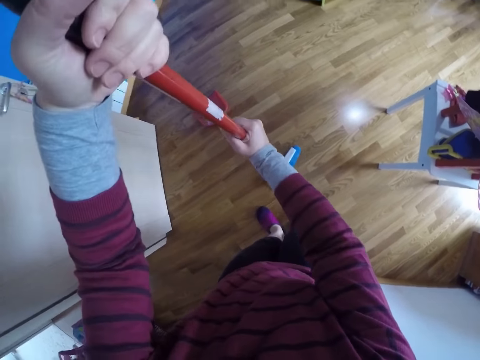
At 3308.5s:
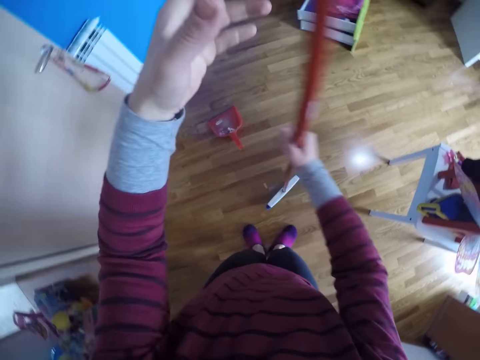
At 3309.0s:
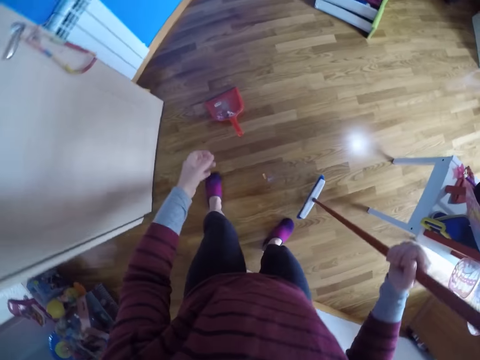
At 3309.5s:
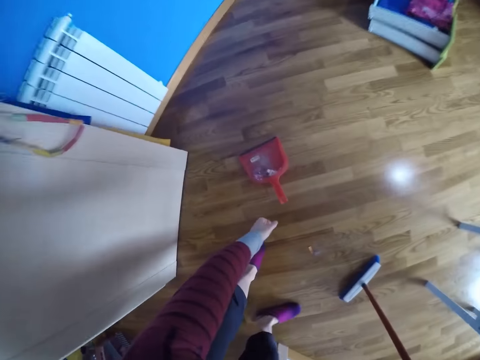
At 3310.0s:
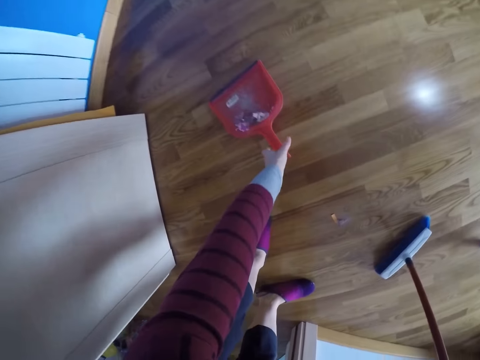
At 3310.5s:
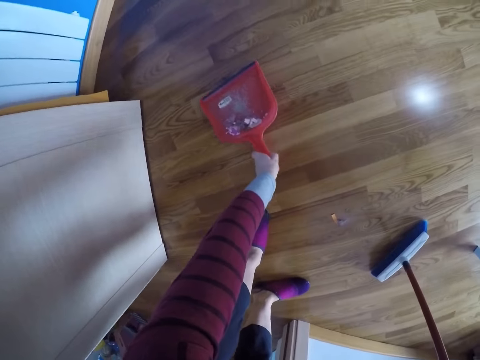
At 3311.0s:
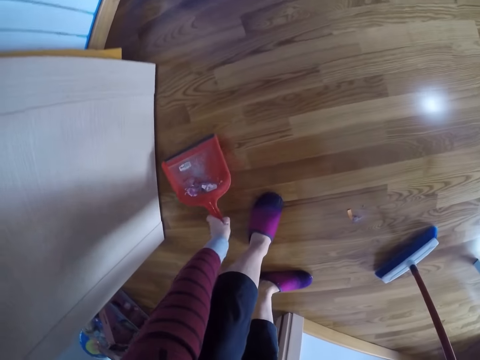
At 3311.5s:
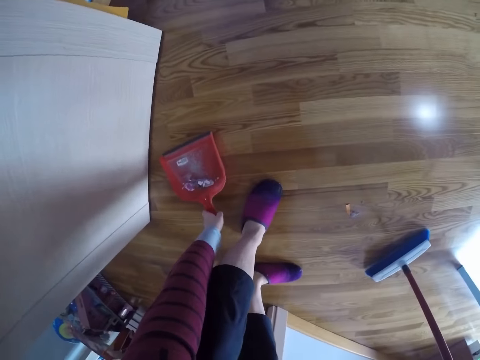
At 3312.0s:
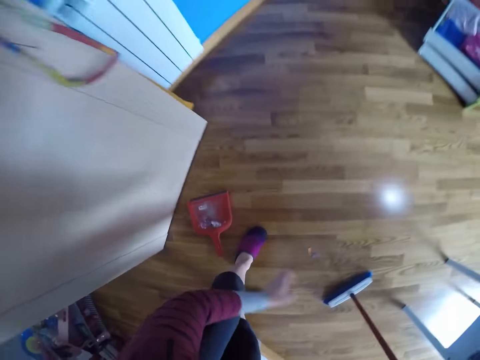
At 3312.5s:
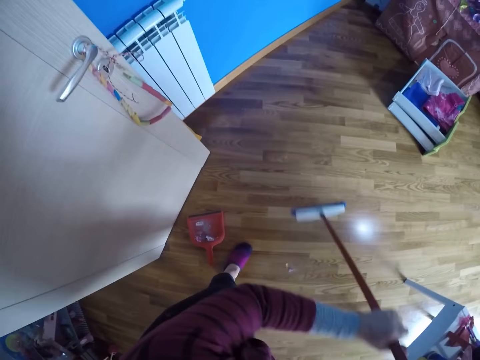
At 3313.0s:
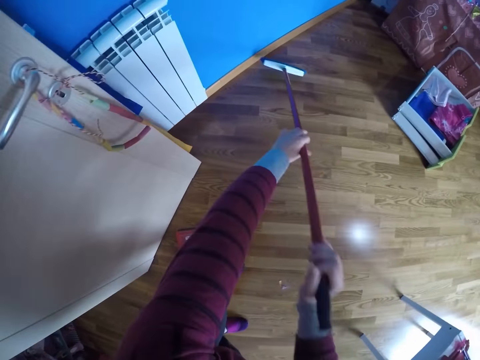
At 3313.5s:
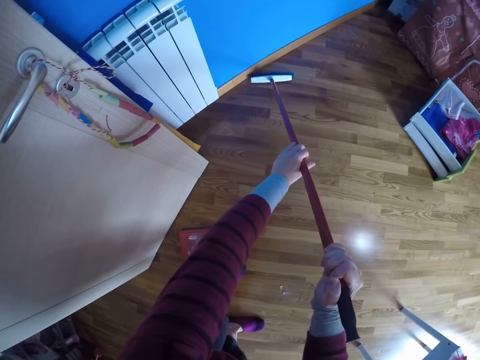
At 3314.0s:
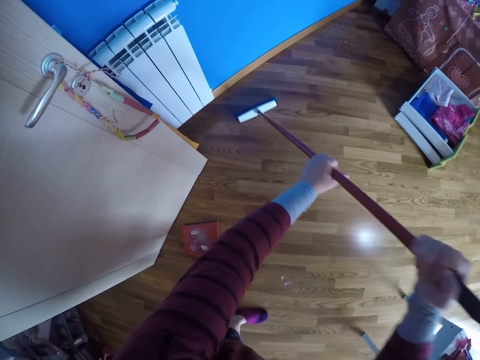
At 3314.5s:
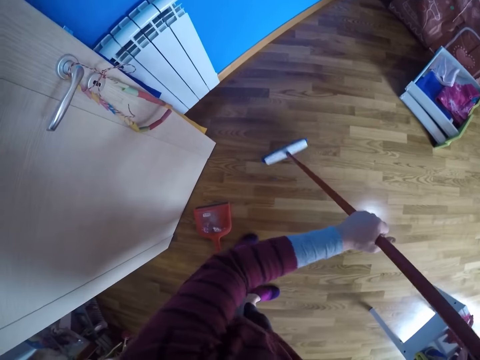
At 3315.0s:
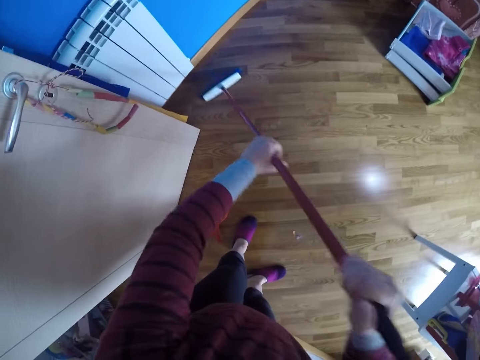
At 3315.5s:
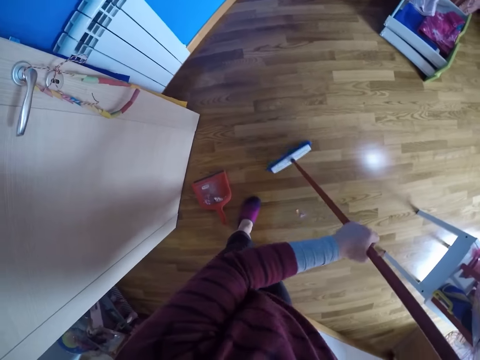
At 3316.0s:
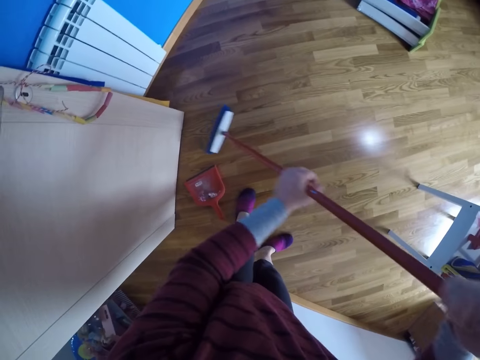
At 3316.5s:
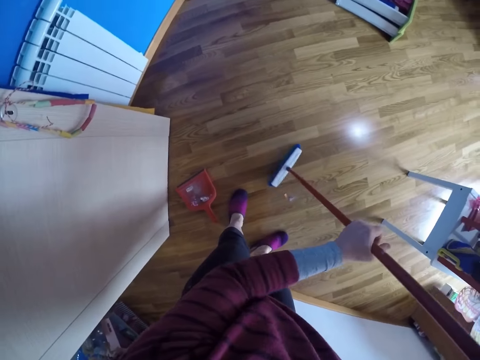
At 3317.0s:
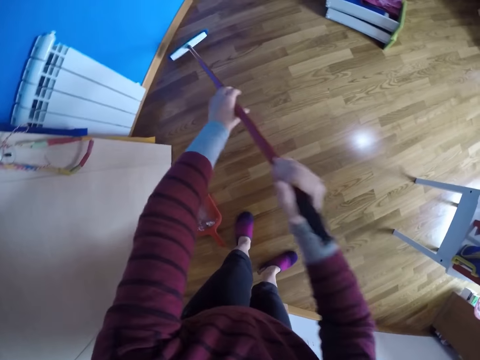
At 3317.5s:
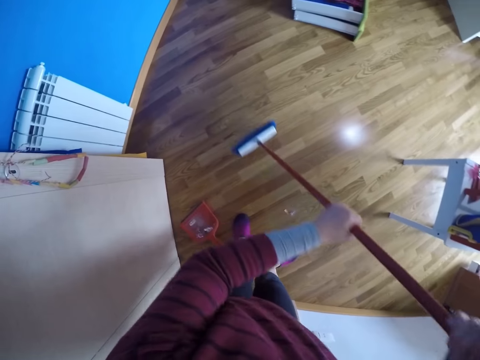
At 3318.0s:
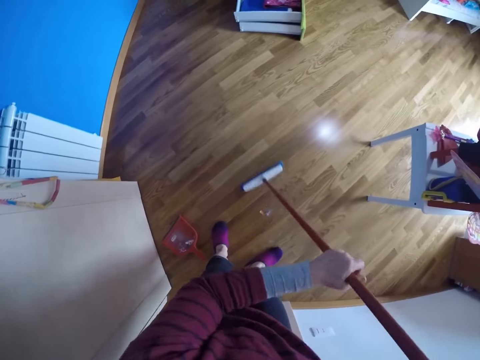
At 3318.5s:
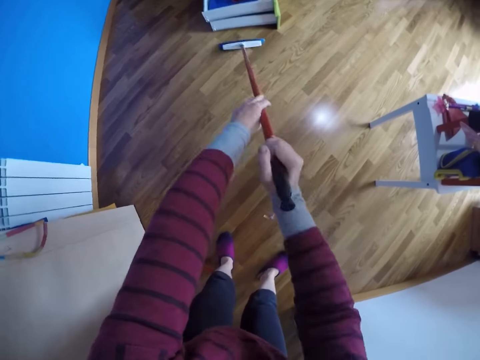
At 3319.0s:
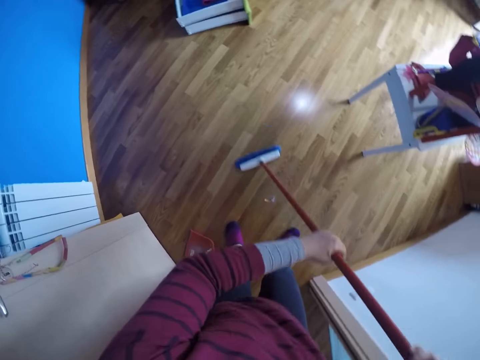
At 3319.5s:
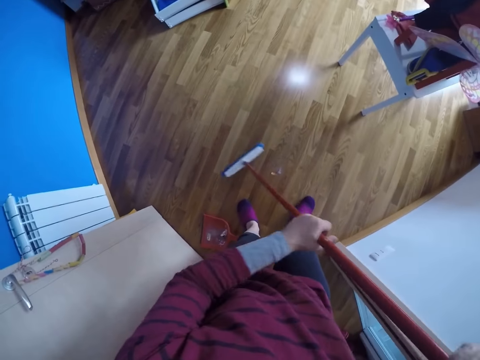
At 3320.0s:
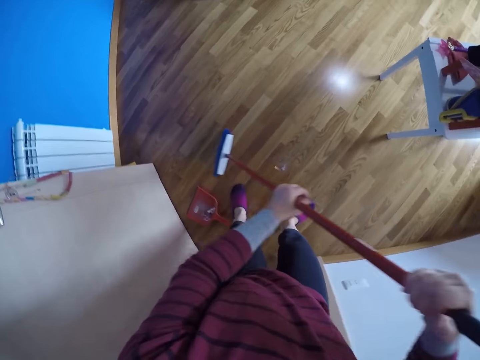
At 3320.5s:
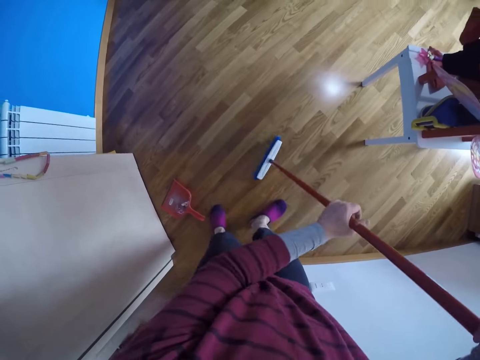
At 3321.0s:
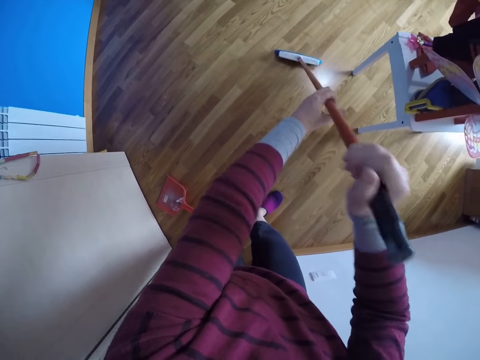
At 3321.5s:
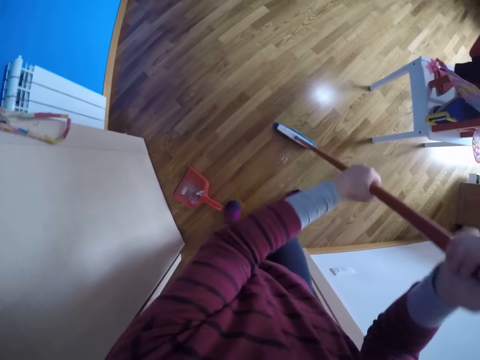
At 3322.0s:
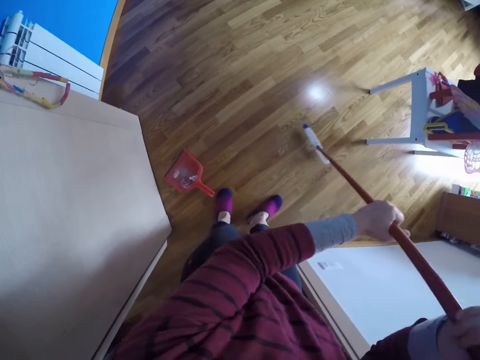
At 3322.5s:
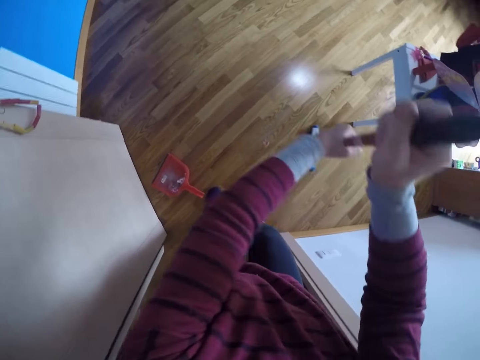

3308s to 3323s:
The camera wearer picks a dustpan. She adjusts the dustpan on the floor with her left hand. She sweeps the floor with the sweeping brush in both hands.

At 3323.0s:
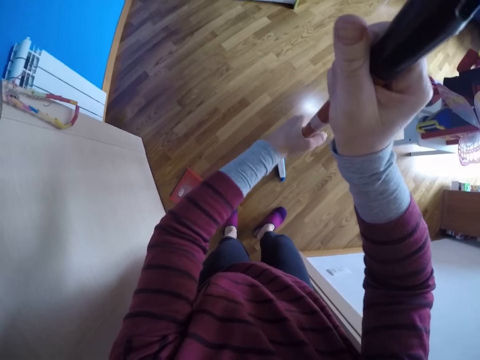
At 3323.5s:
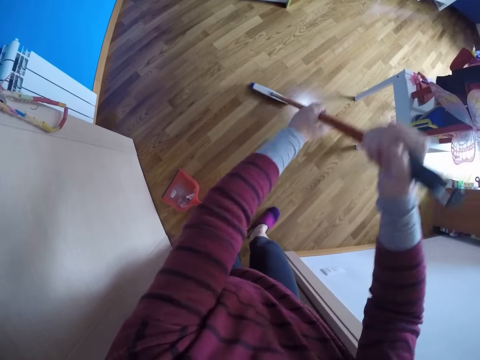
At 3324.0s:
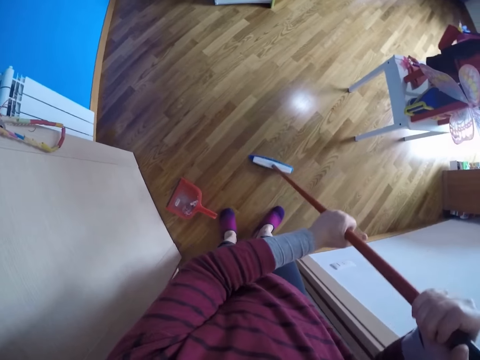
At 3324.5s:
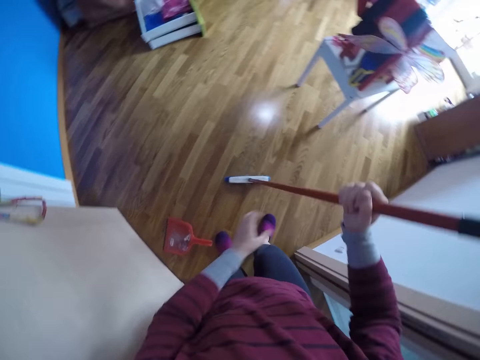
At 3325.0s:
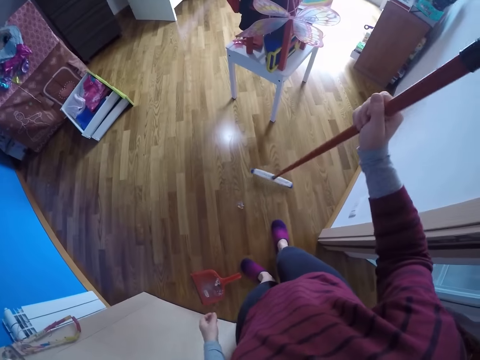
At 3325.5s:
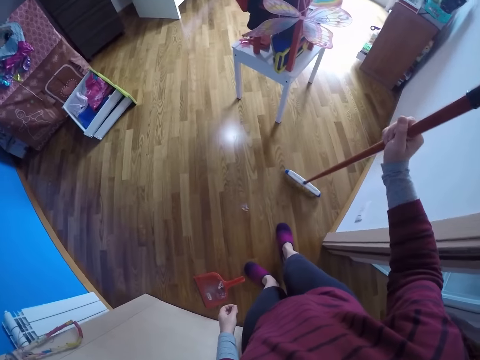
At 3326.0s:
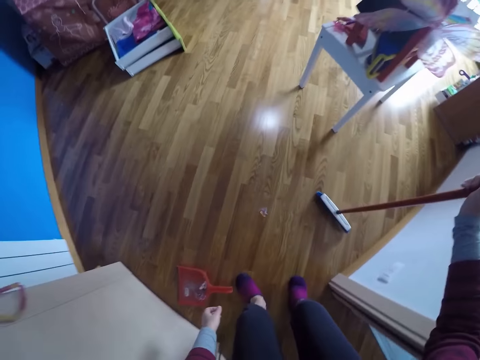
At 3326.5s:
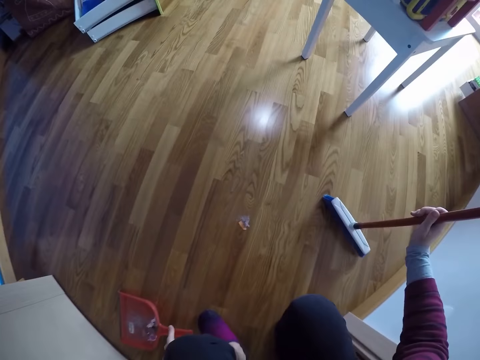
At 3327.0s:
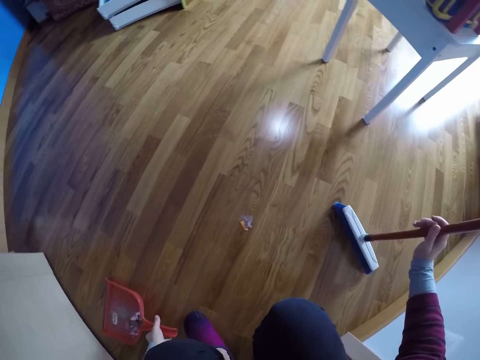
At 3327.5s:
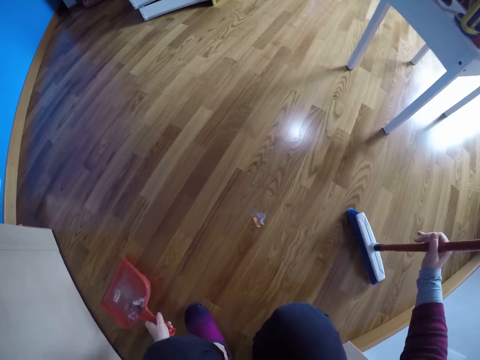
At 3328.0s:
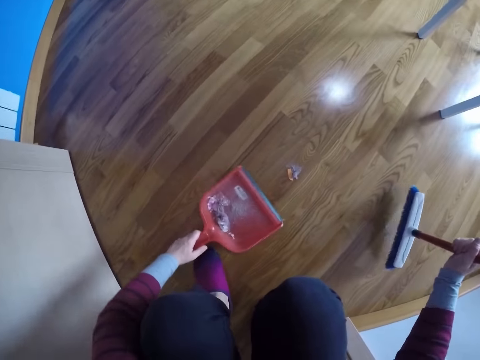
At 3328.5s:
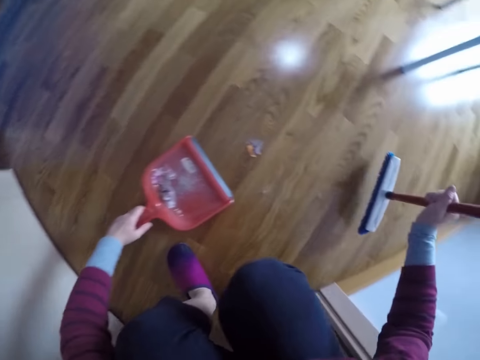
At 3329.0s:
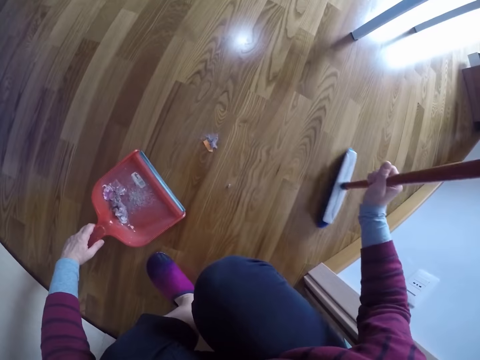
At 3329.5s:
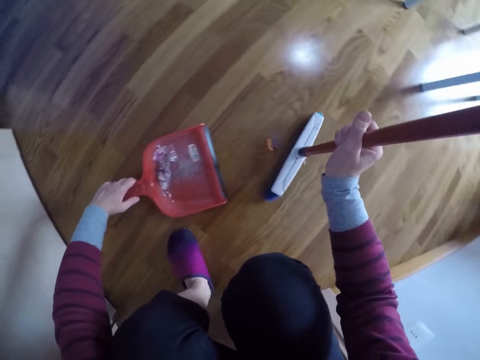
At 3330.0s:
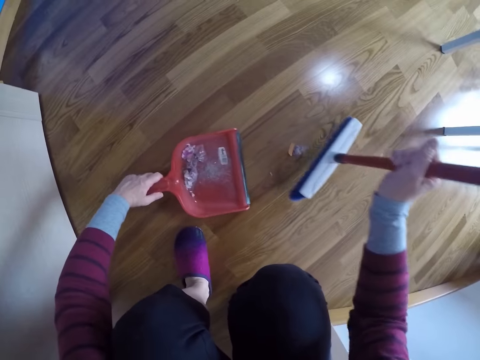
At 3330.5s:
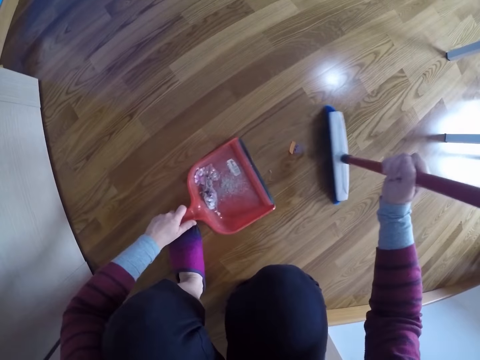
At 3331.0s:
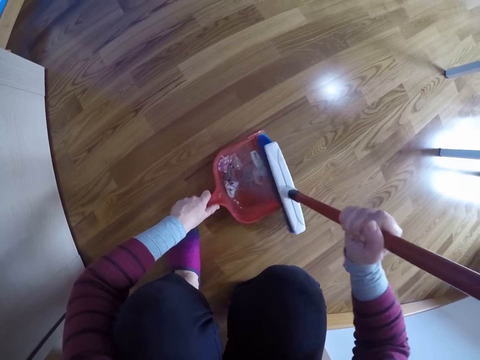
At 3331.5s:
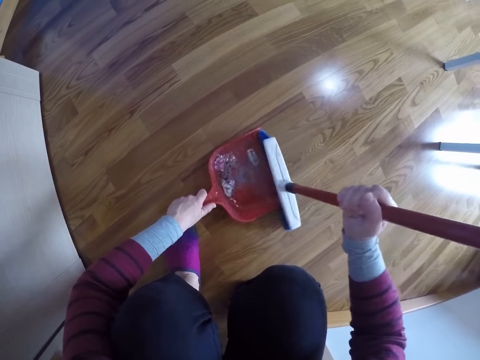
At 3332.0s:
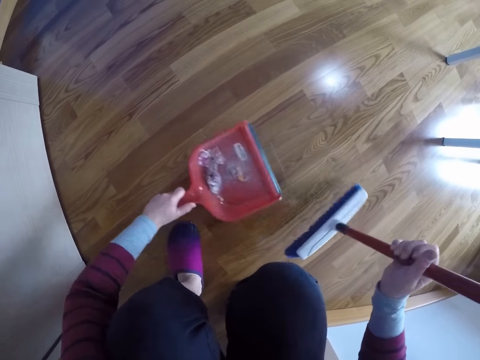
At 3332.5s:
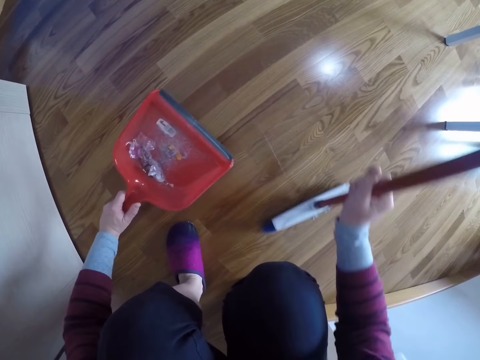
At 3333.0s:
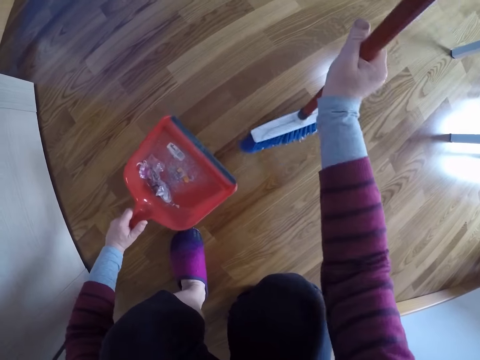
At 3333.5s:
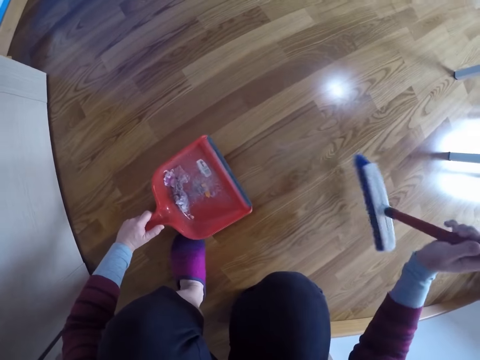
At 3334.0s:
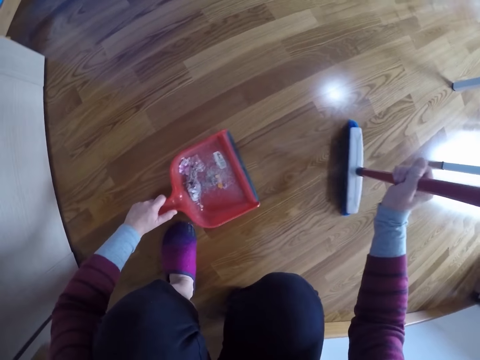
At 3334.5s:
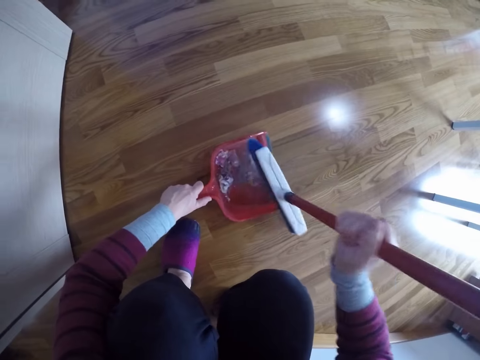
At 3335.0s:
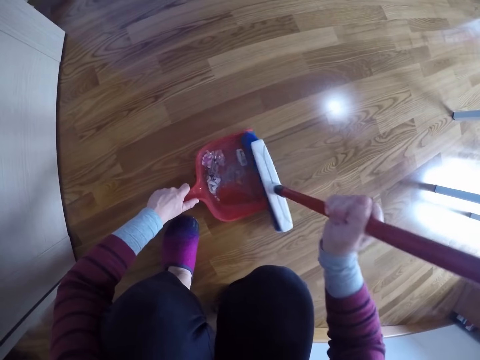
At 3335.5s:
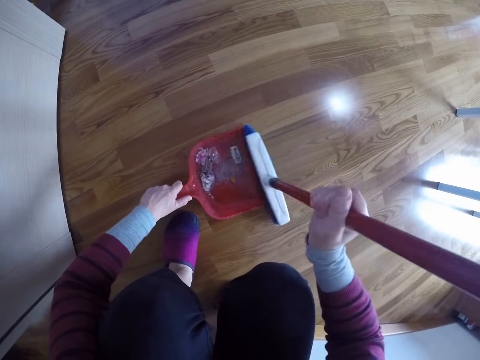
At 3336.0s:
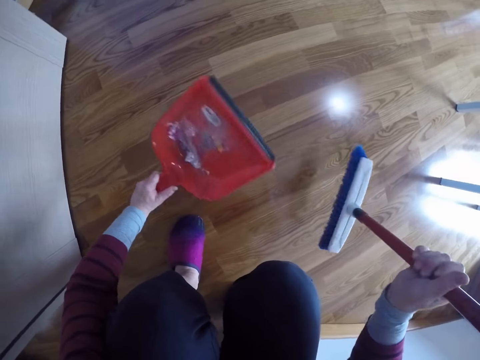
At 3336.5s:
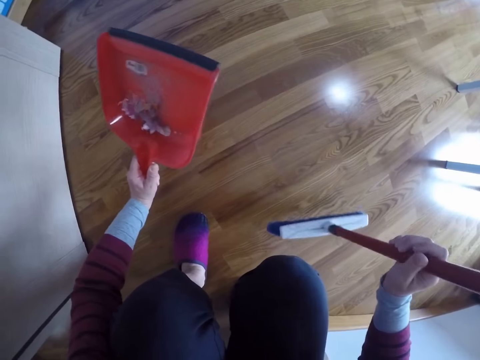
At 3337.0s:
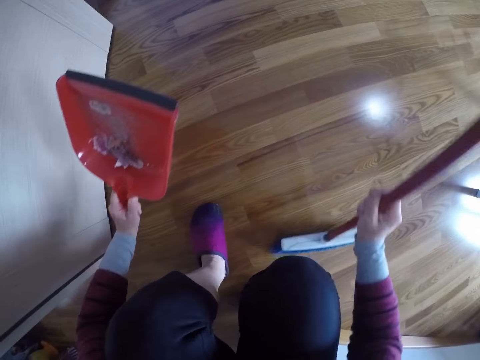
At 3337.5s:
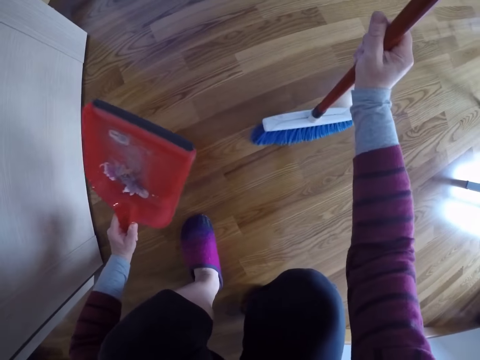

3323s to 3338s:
The camera wearer stops sweeping with the sweeping brush or broom in her right hand. She bends down. She picks the dustpan from the floor with her left hand. She sweeps the dirt on the floor to the dustpan with the sweeping brush in her right hand. She sweeps the floor with the broom.
